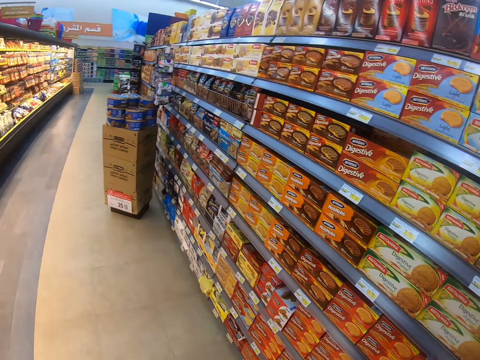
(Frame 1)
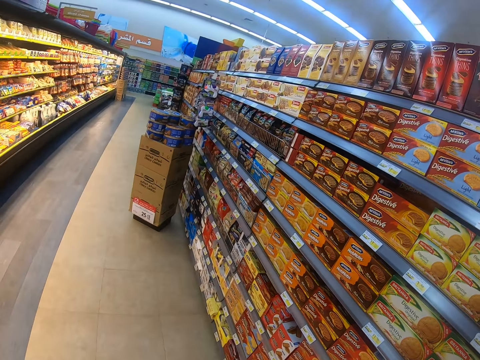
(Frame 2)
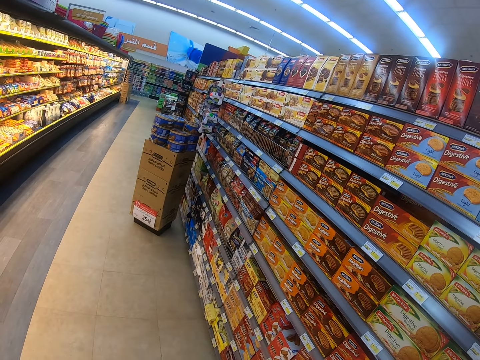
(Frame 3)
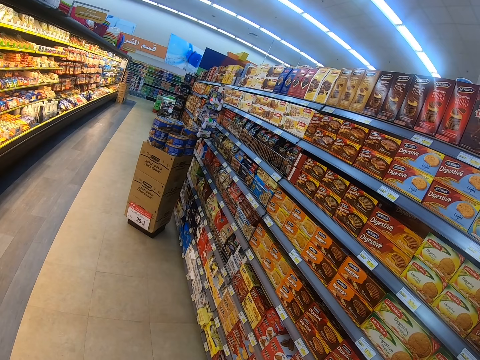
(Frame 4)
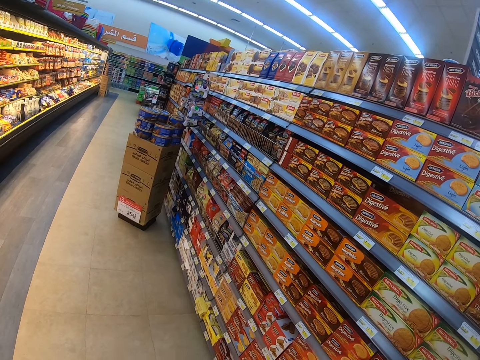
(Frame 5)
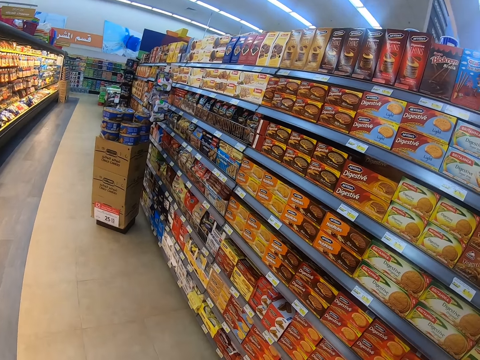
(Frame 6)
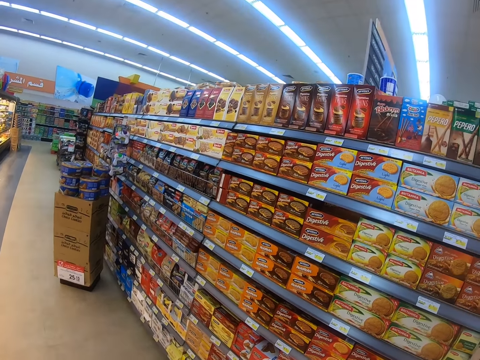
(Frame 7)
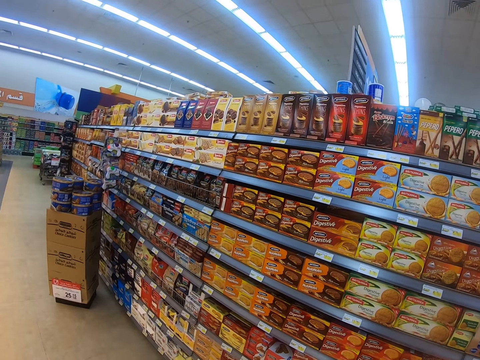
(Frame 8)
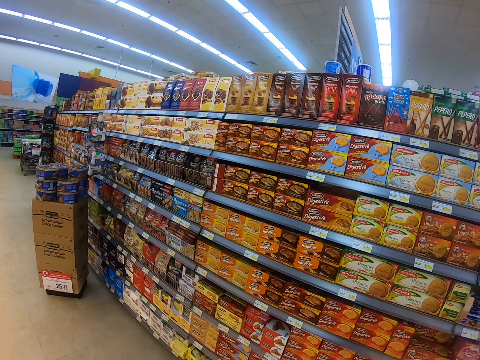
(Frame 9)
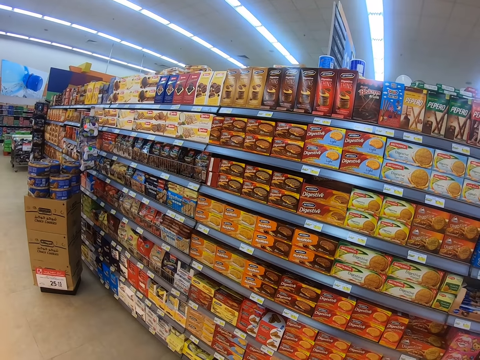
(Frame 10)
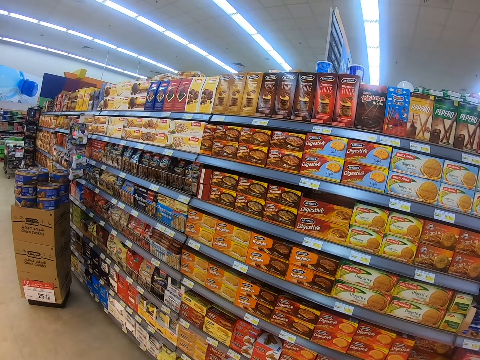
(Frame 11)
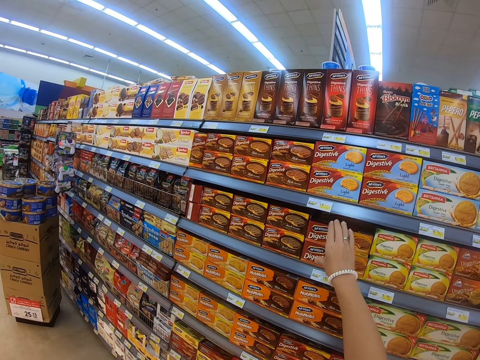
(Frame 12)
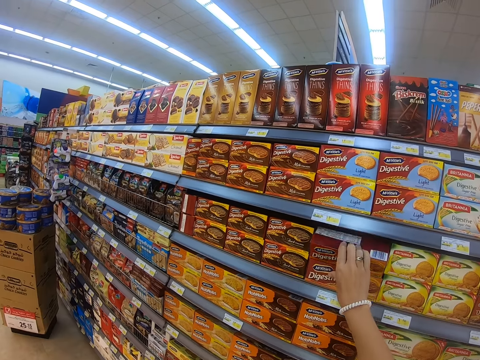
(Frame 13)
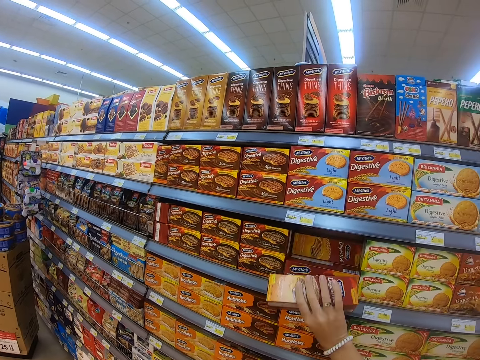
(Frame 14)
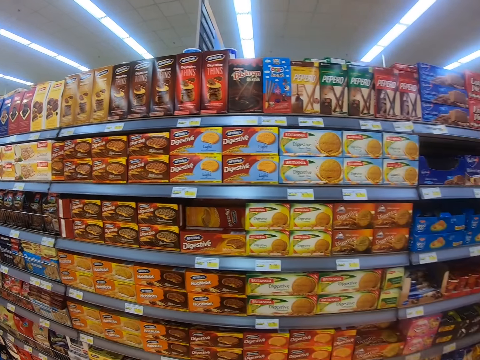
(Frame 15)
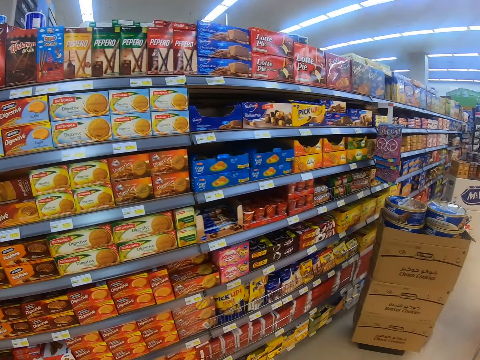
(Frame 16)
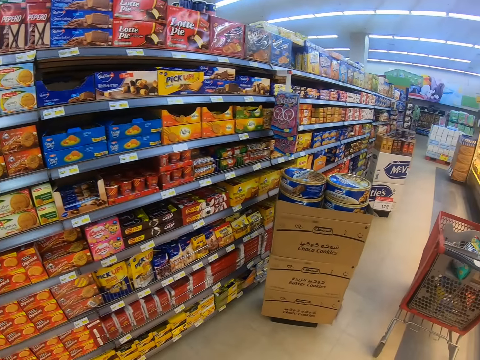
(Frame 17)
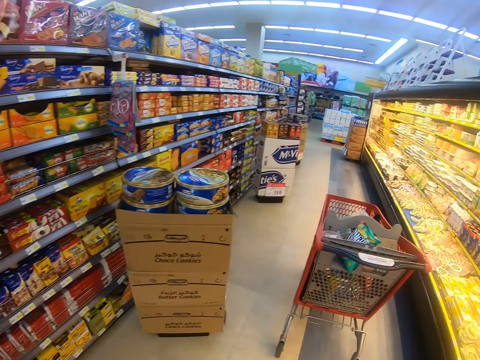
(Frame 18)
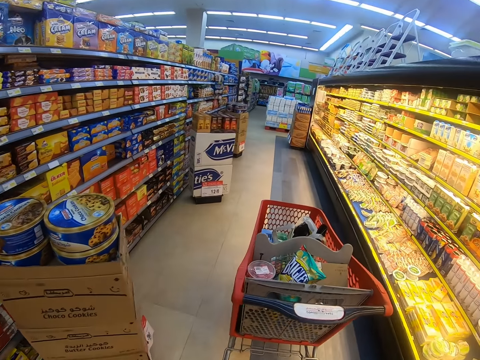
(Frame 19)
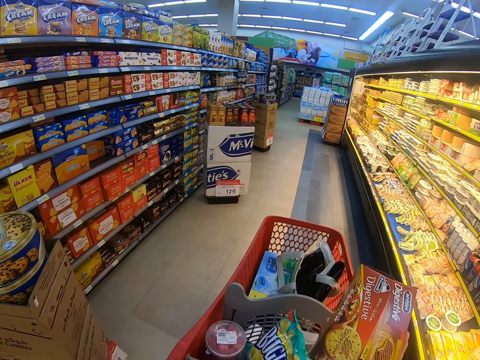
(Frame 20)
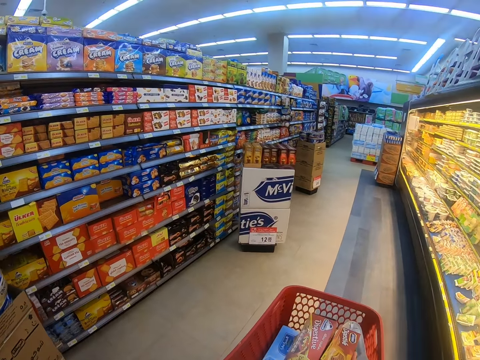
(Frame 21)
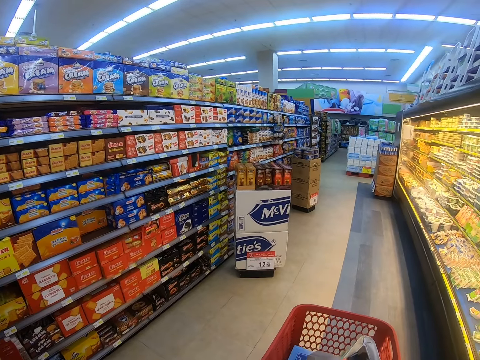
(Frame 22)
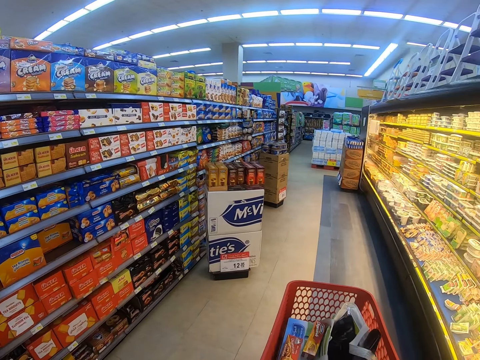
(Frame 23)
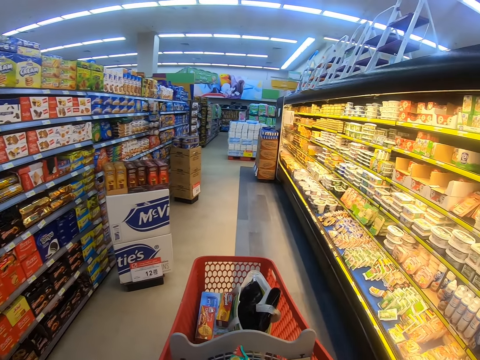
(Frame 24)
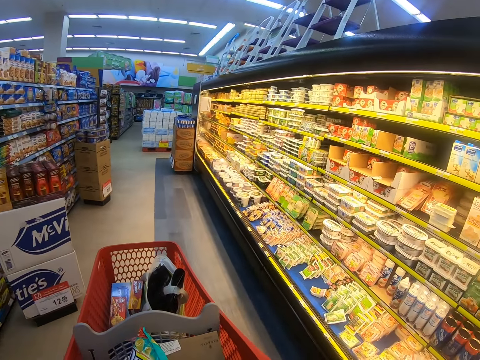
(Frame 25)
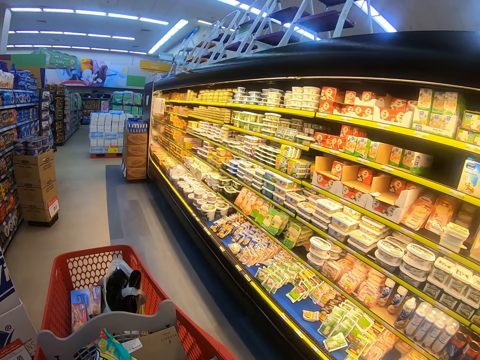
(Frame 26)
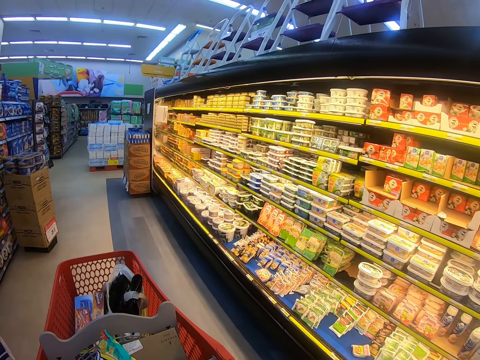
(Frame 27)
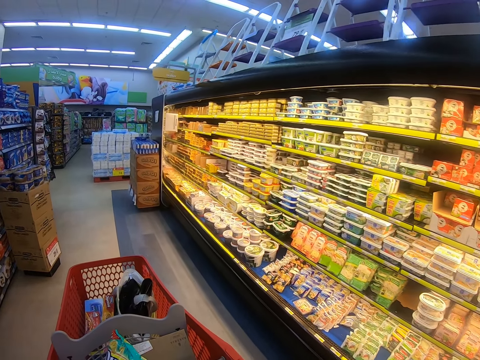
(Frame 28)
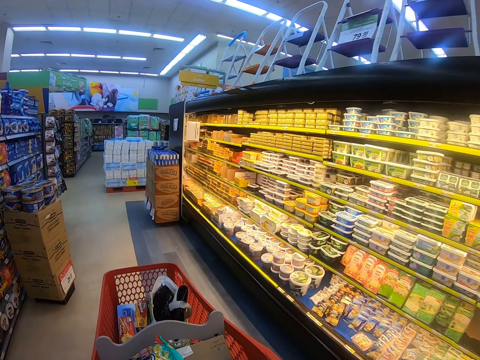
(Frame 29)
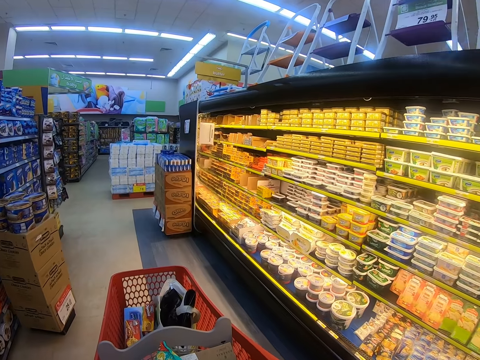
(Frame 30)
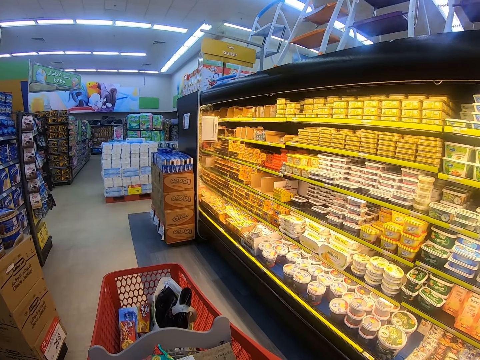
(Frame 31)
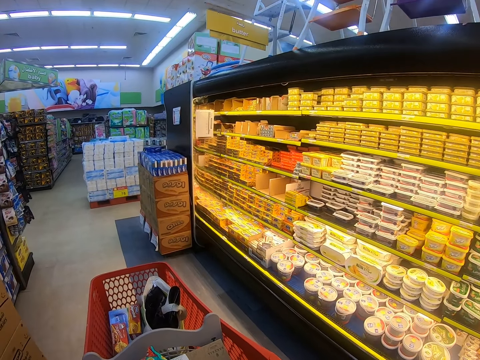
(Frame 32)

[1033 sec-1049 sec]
The camera wearer looks around the supermarket shelf. They pick up the biscuit box from the shelf. They step forward. They look around the supermarket shelf and walk around the supermarket. They place the biscuit box inside the trolley. They push the trolley. They walk around the supermarket, look around the supermarket shelf and pull the trolley.

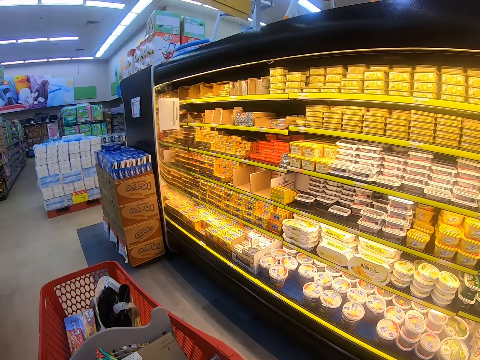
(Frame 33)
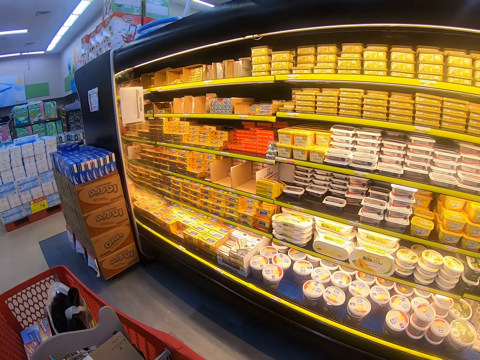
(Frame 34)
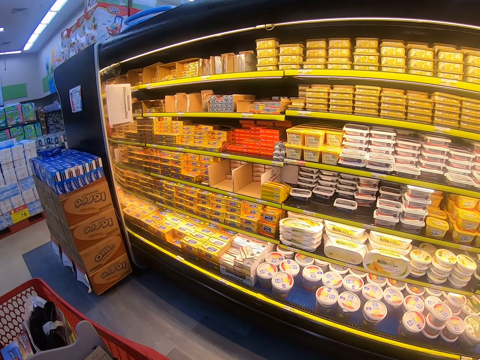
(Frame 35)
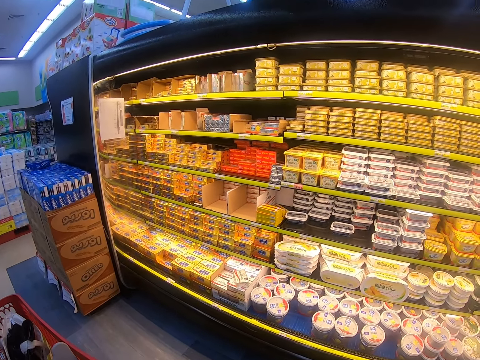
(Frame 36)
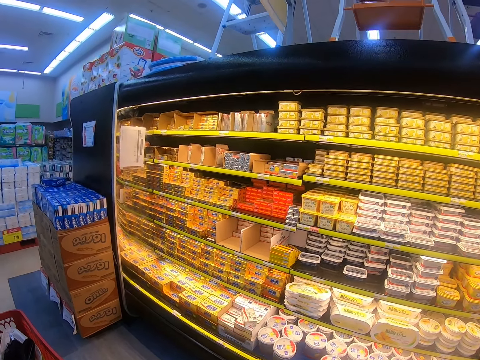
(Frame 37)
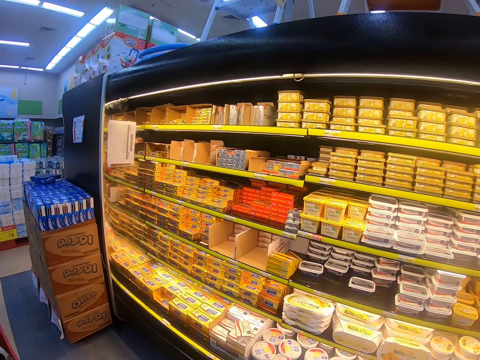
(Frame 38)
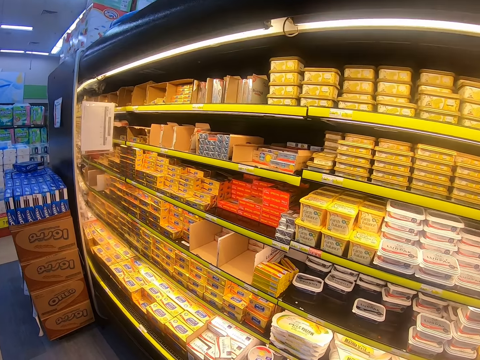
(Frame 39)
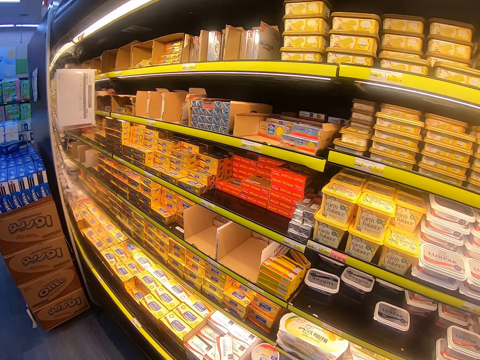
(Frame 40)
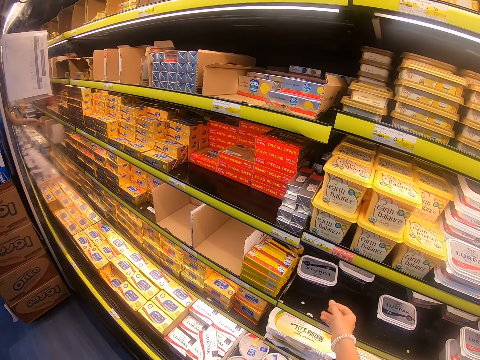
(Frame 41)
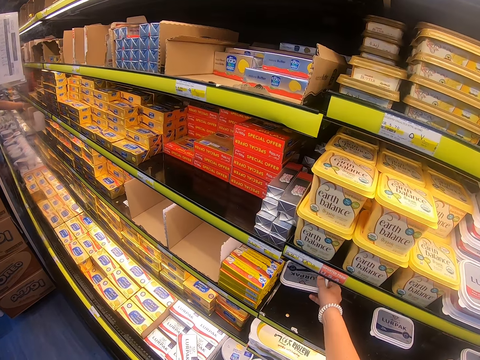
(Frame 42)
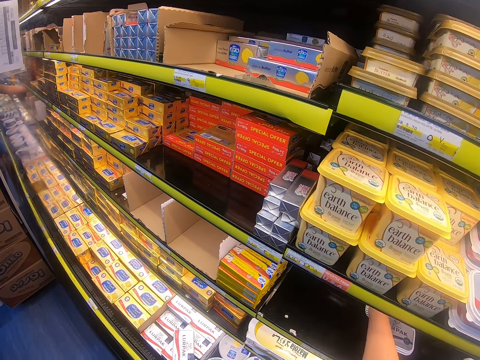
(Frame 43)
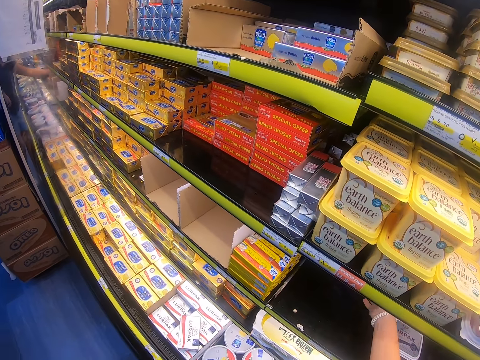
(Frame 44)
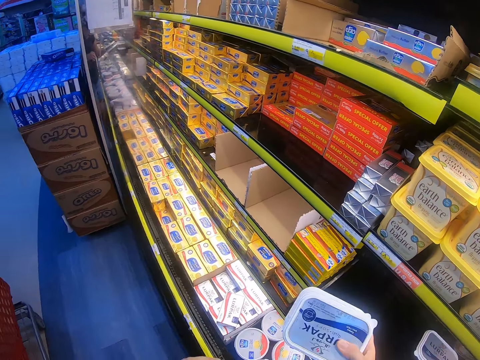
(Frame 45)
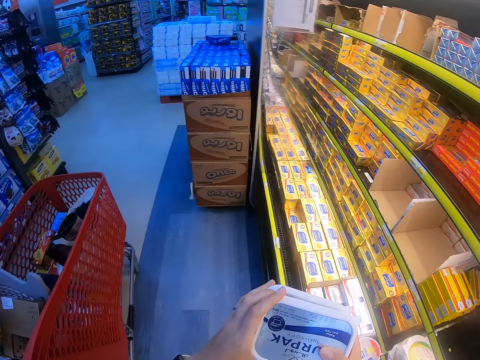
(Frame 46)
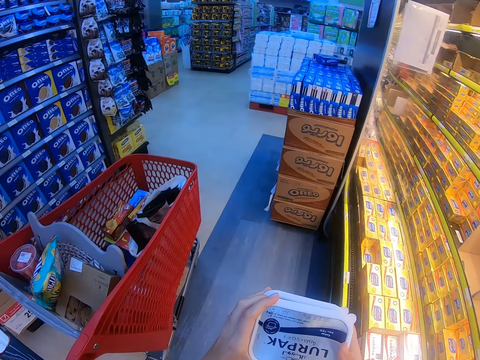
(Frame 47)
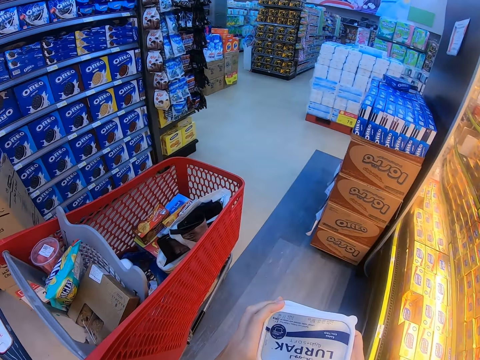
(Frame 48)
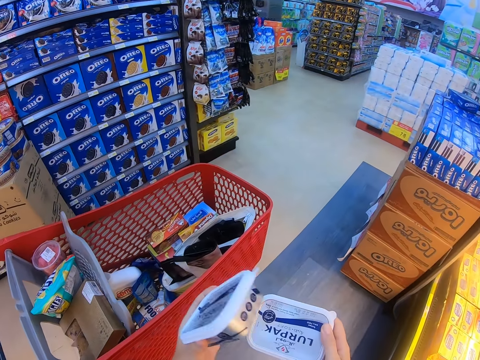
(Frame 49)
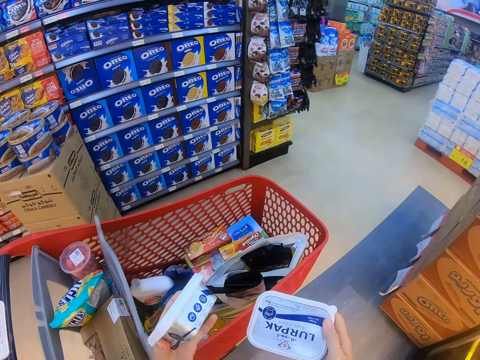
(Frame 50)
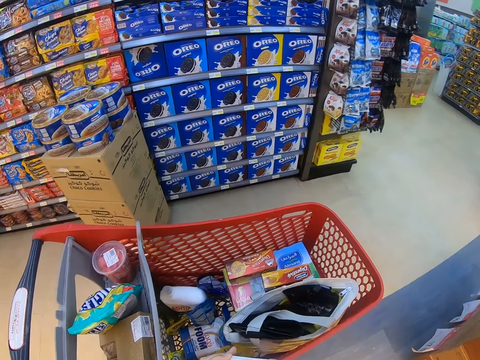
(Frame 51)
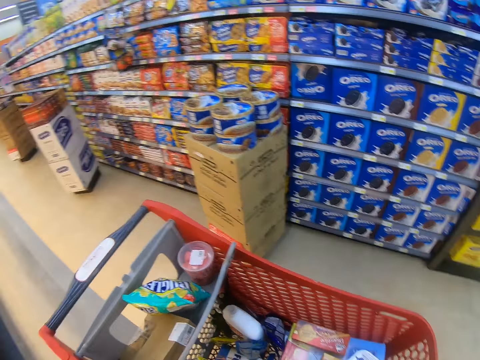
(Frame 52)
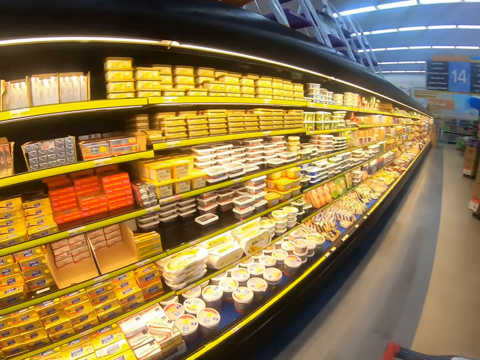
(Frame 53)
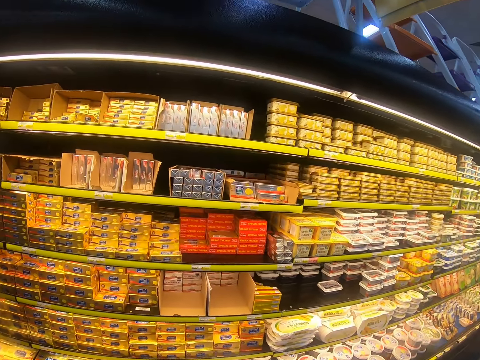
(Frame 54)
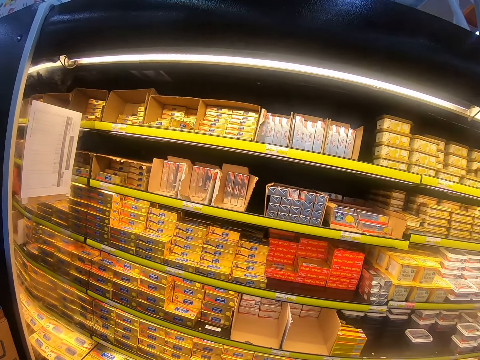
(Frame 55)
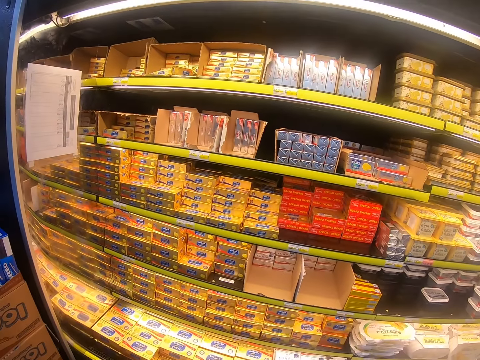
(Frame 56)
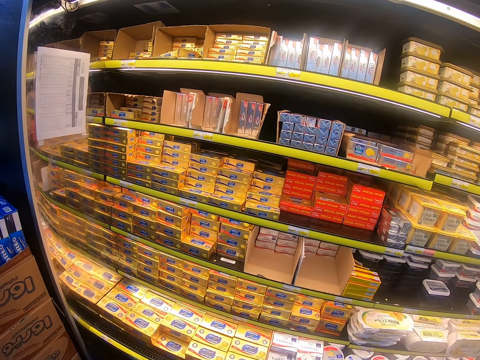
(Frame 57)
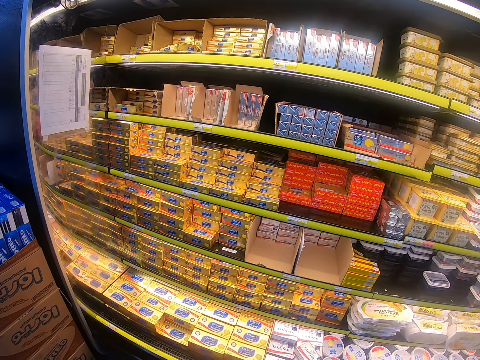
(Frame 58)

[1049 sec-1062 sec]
The camera wearer stops and looks around the supermarket shelf. They step forward. They move the container. They pick up the containers from the supermarket shelf. They step forward. They place an object inside the trolley. They look around the supermarket shelf.
